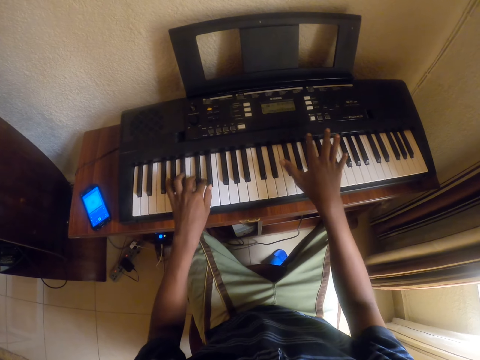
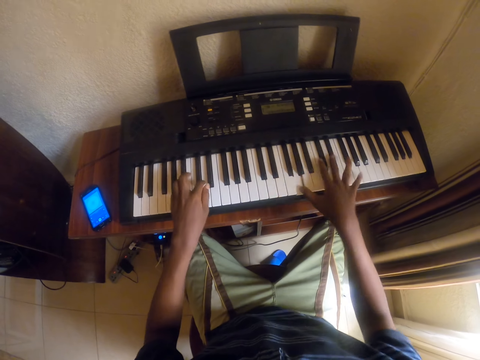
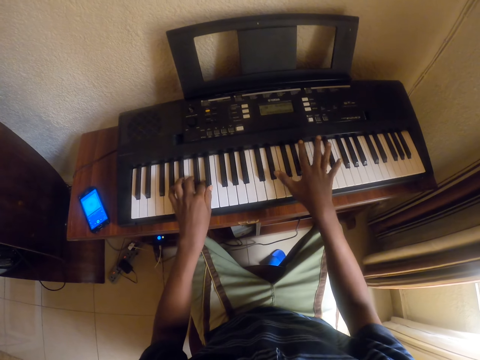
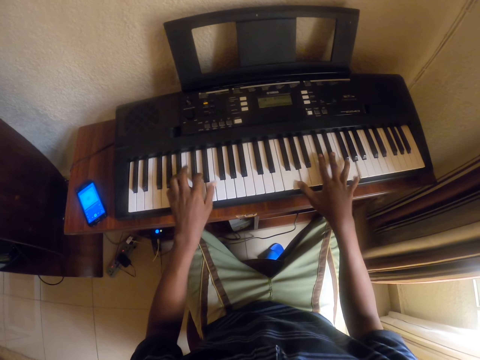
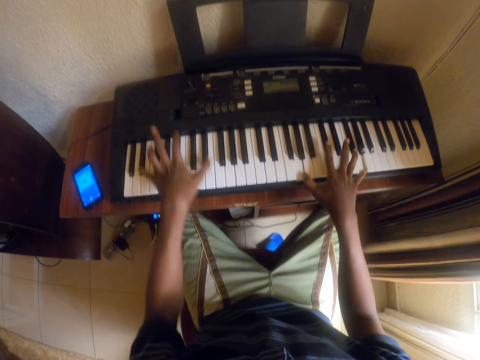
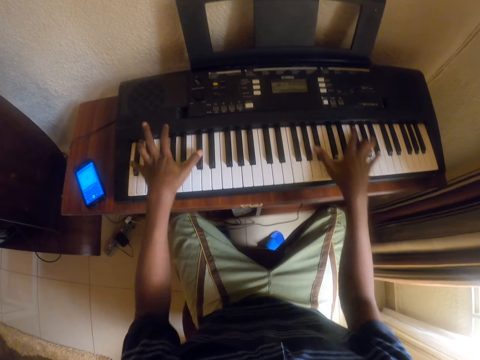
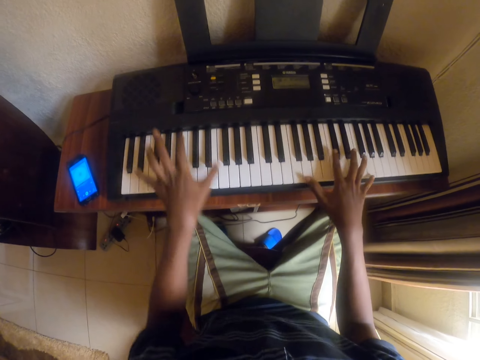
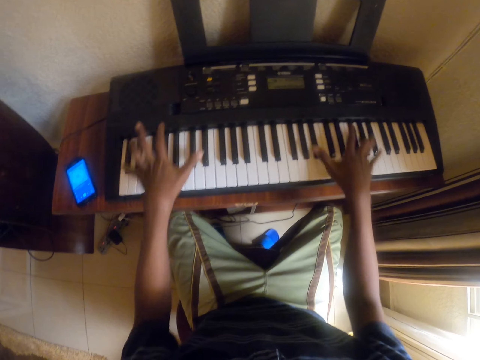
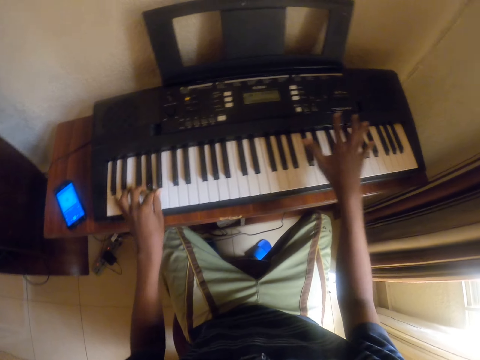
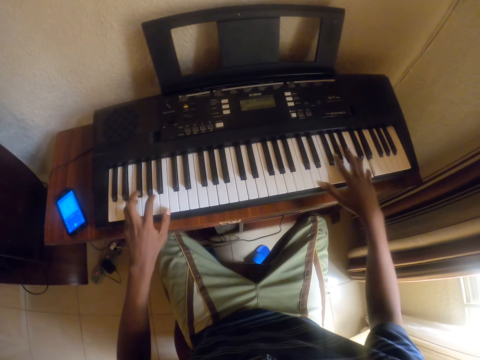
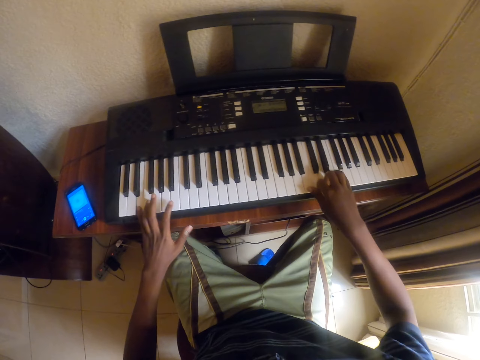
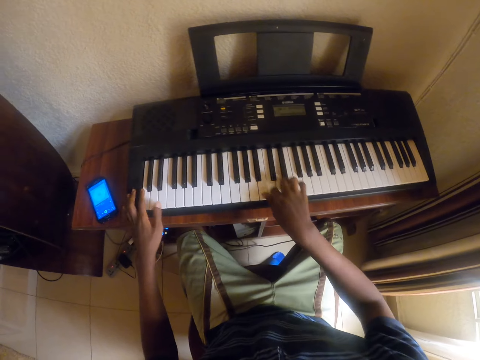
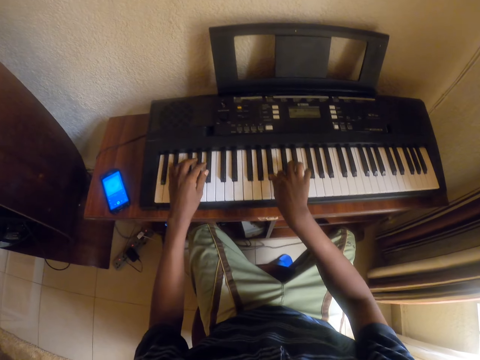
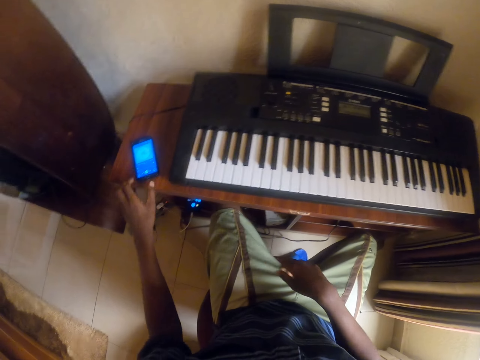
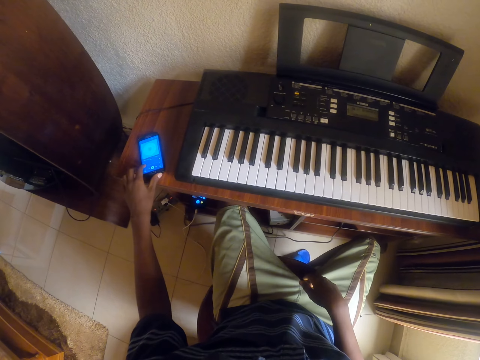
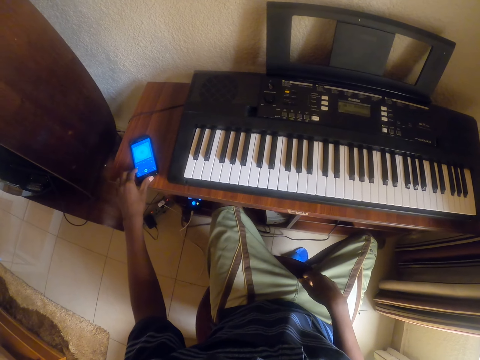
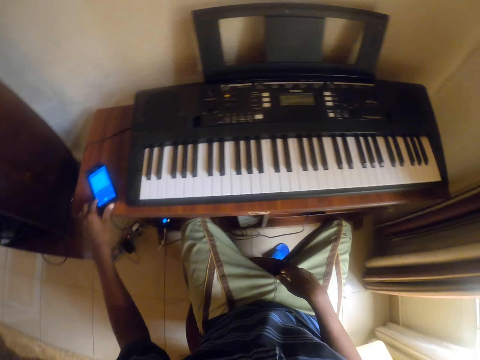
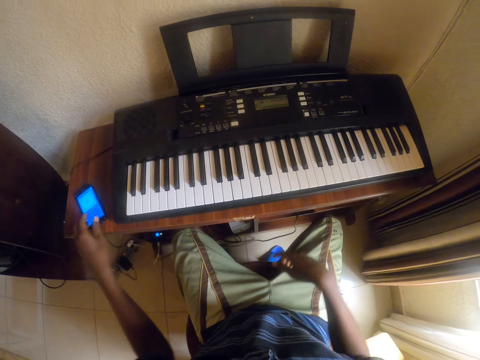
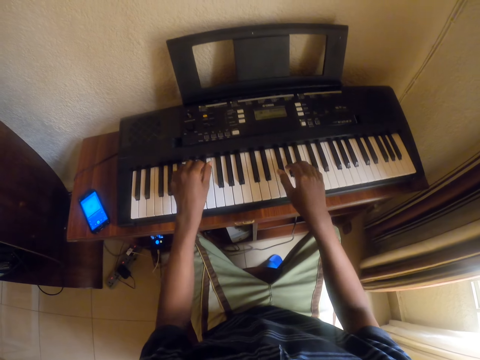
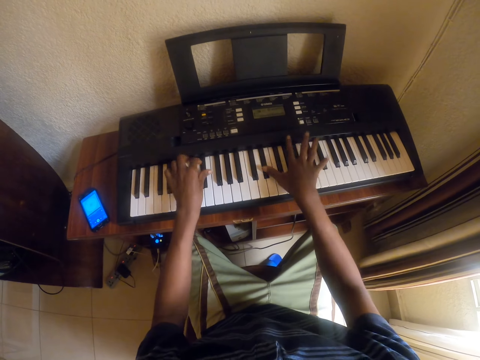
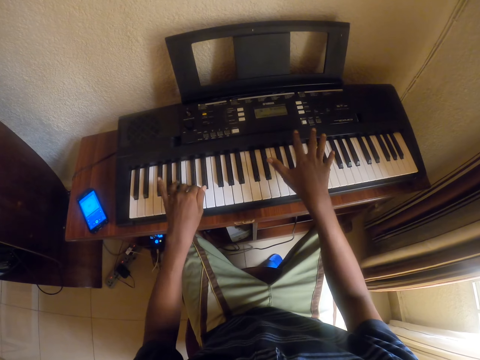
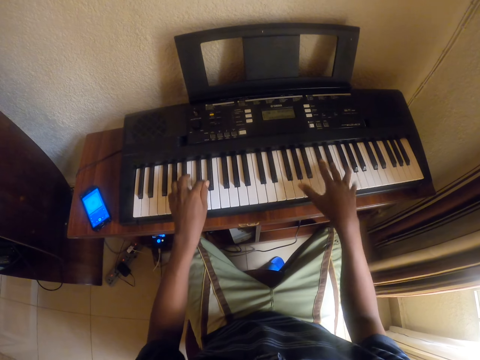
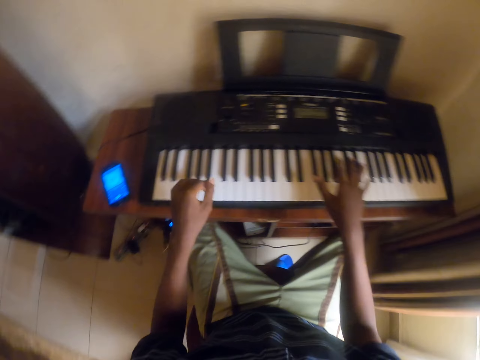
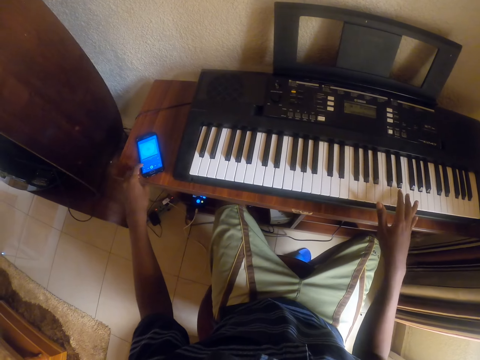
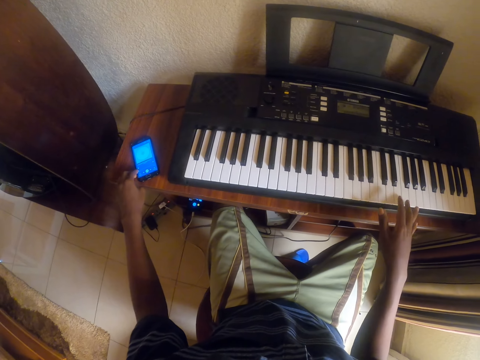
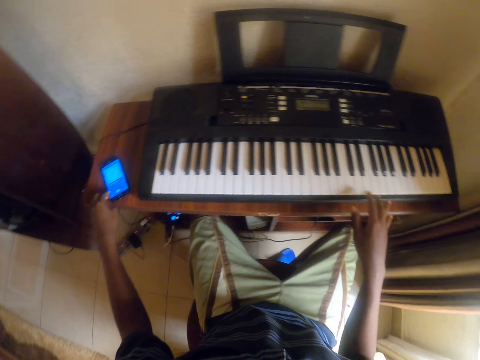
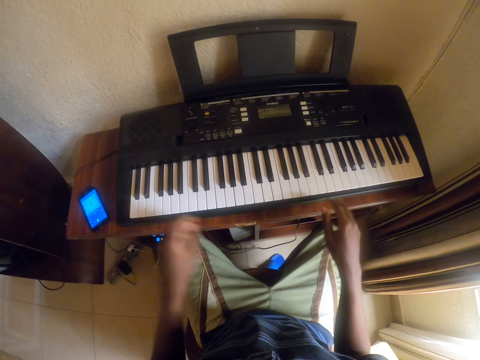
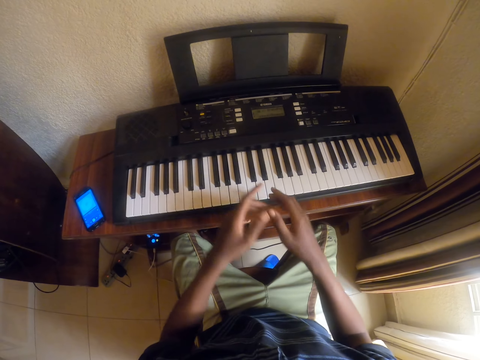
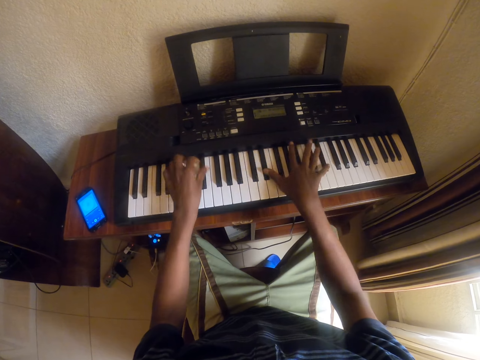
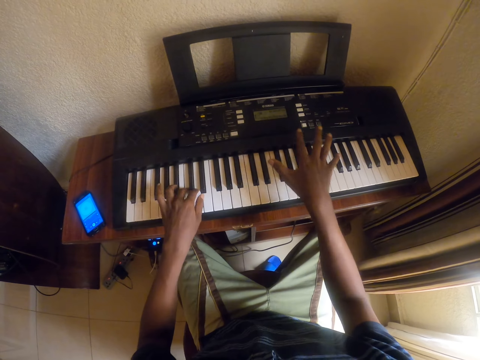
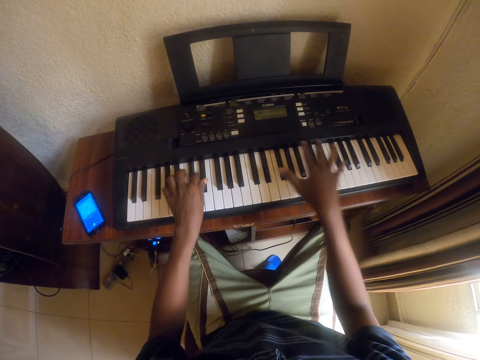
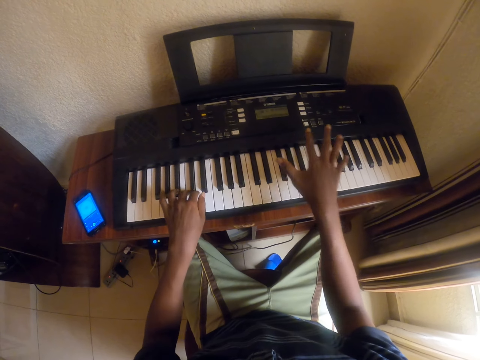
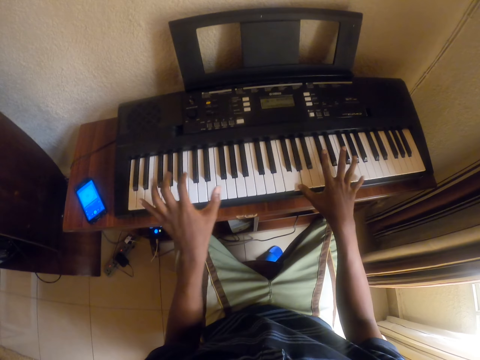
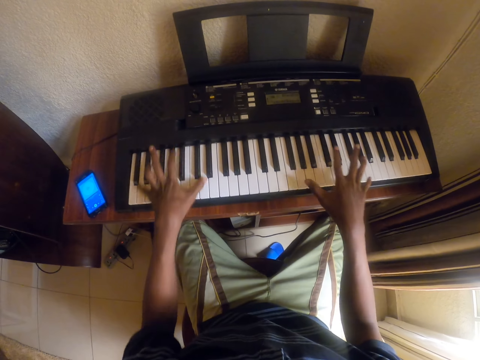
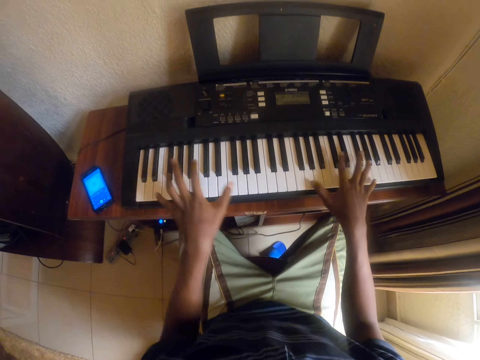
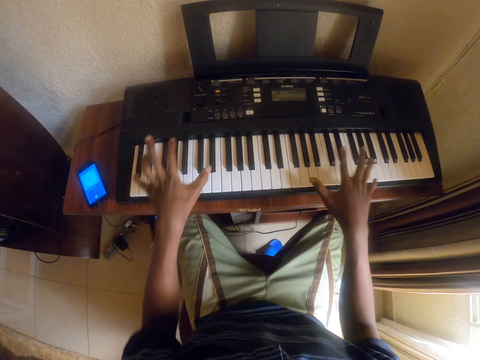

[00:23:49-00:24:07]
The camera wearer plays the piano. They click on the cell phone on the table. They play the piano. They click on the cell phone on the table. They play the piano.

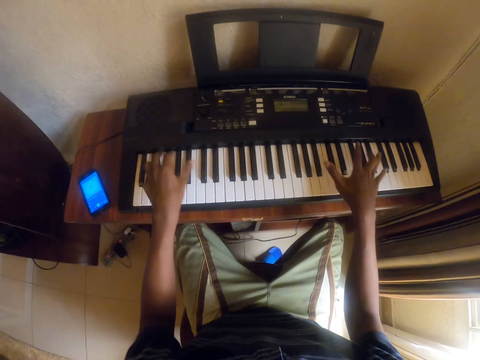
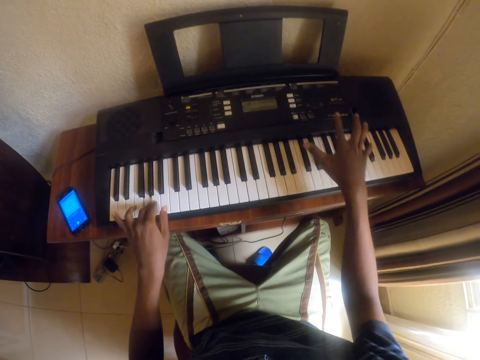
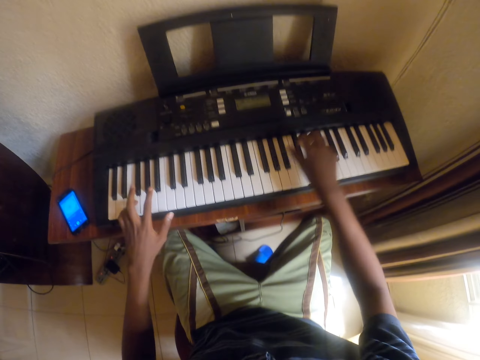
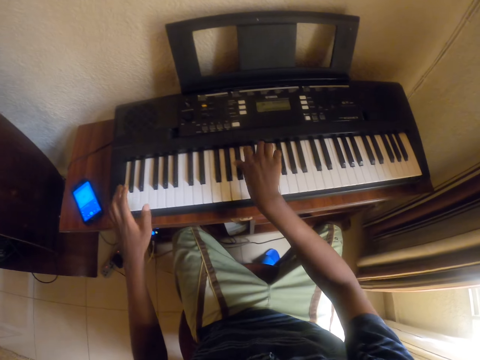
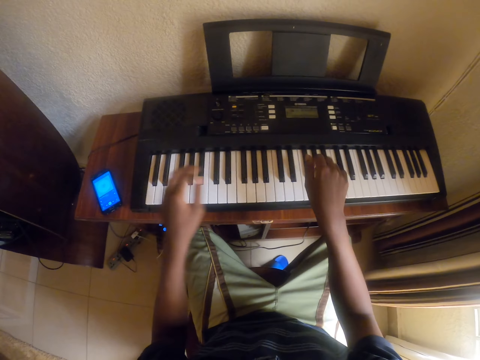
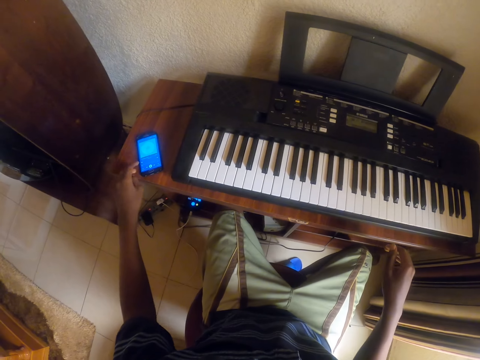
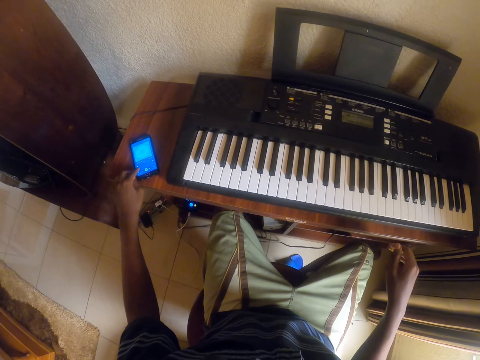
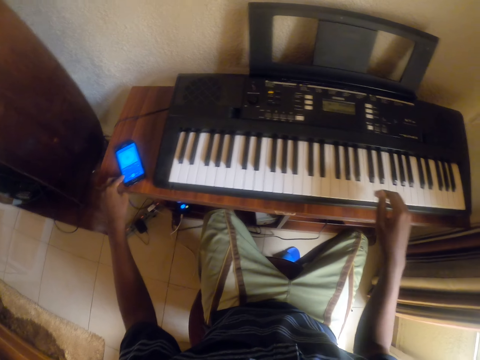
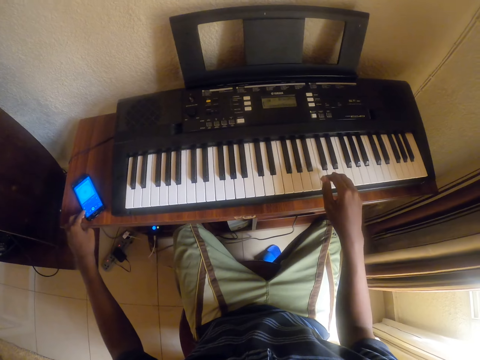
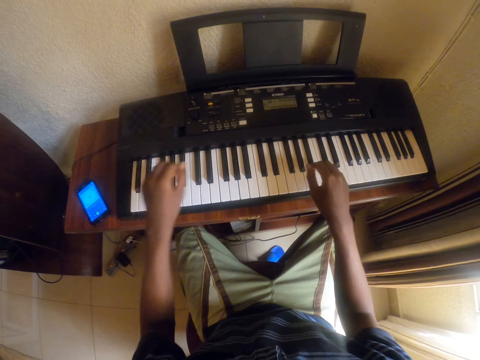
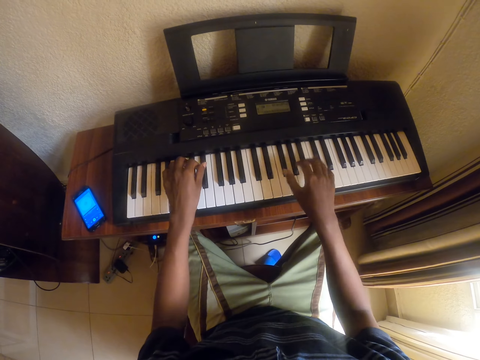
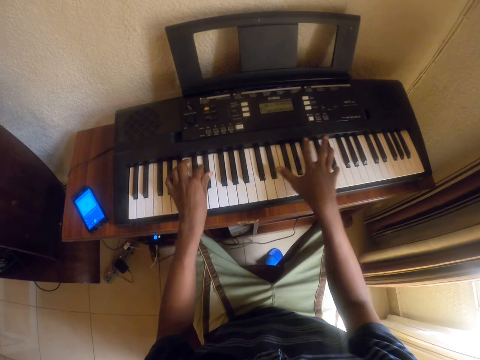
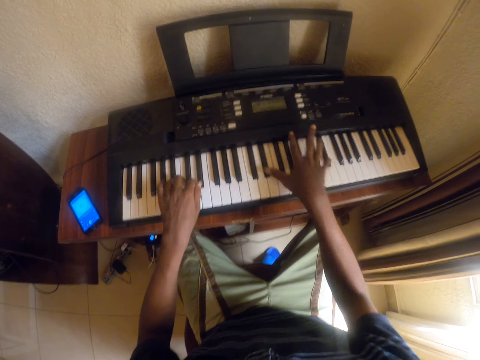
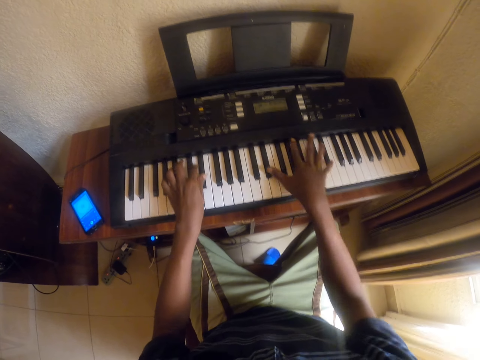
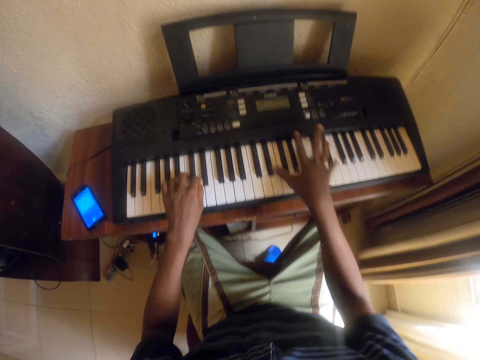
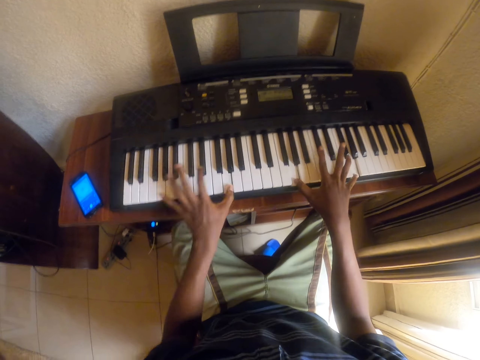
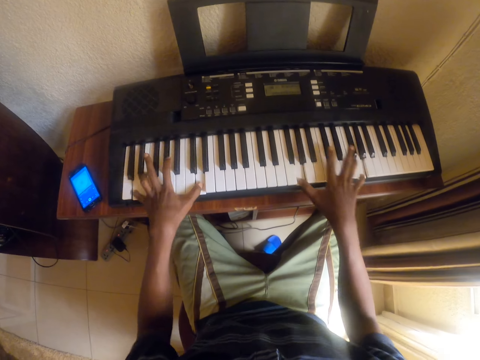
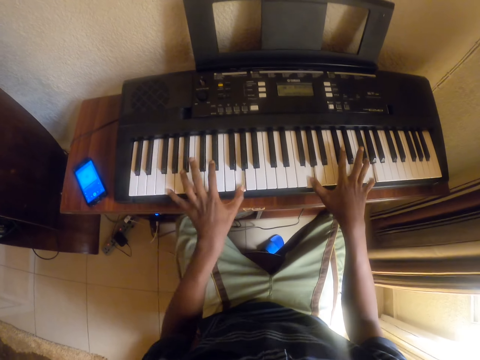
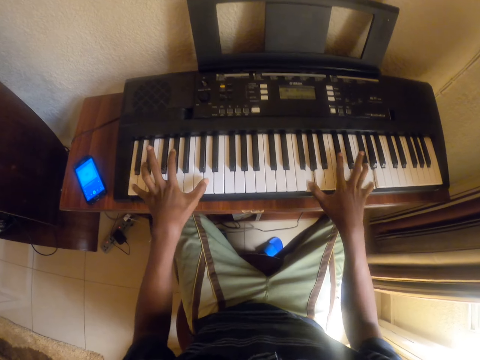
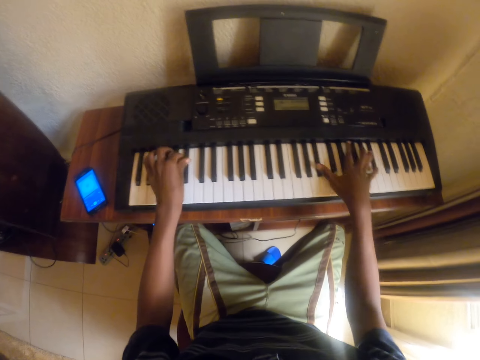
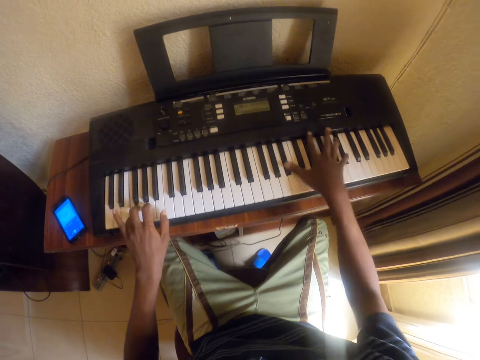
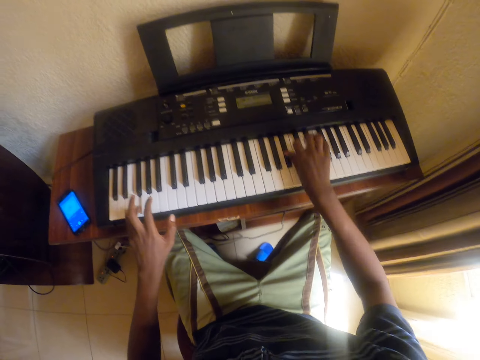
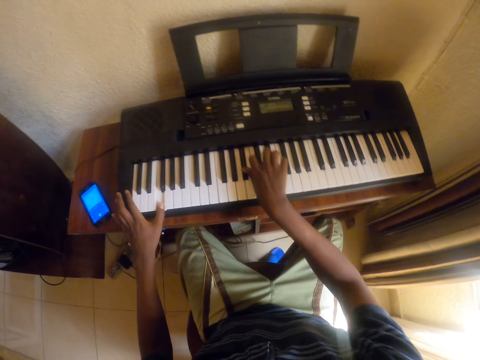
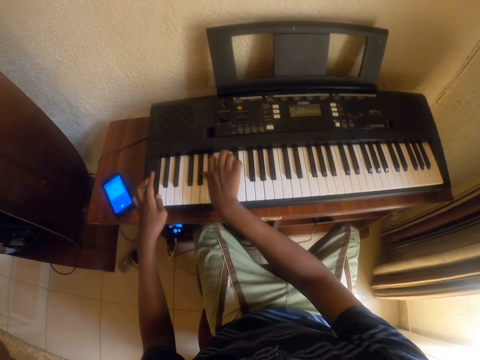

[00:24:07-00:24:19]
The camera wearer clicks on the cell phone on the table. They play the piano.
